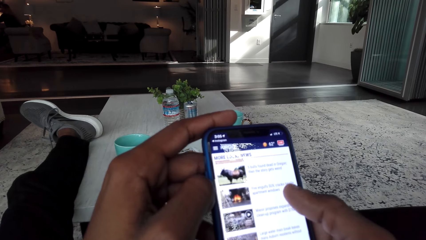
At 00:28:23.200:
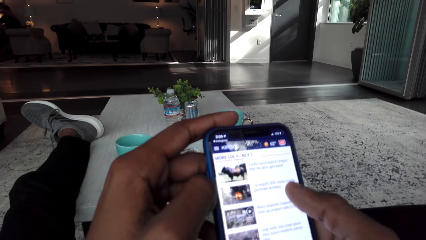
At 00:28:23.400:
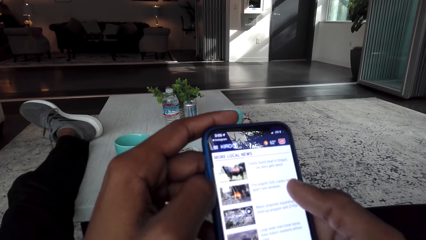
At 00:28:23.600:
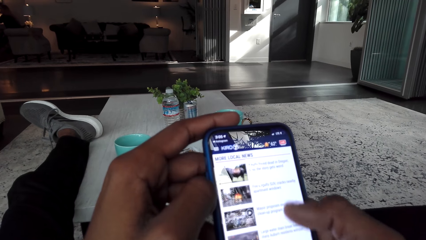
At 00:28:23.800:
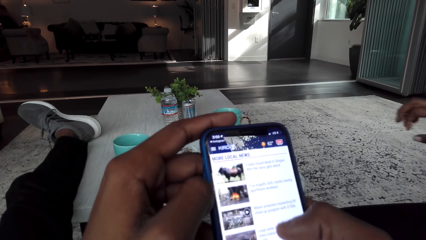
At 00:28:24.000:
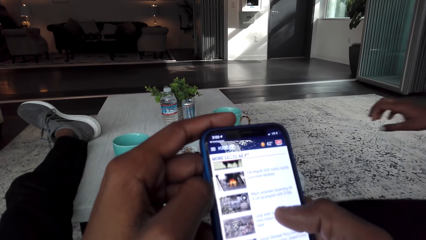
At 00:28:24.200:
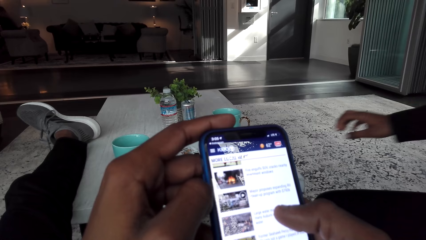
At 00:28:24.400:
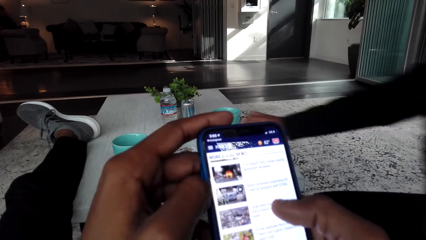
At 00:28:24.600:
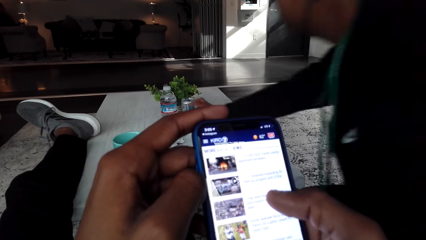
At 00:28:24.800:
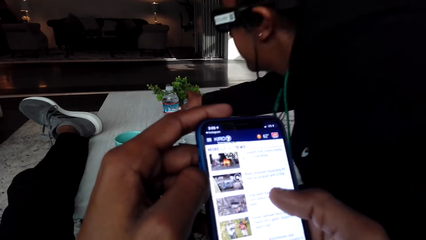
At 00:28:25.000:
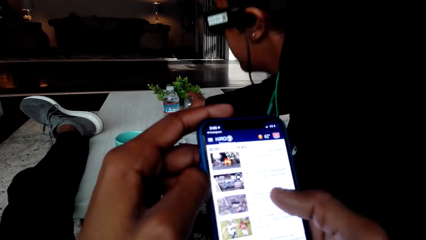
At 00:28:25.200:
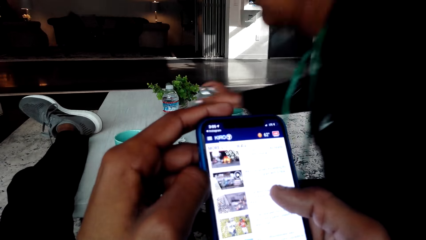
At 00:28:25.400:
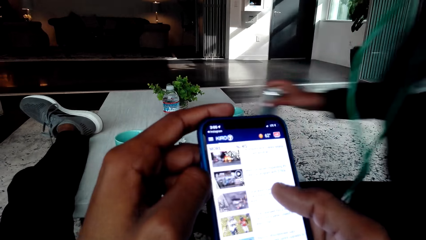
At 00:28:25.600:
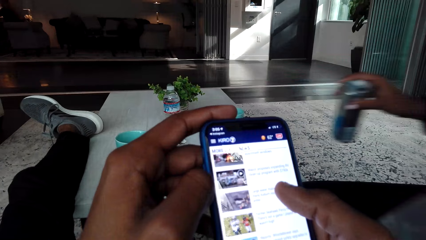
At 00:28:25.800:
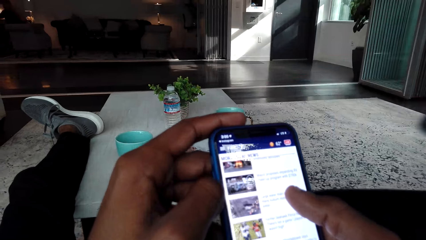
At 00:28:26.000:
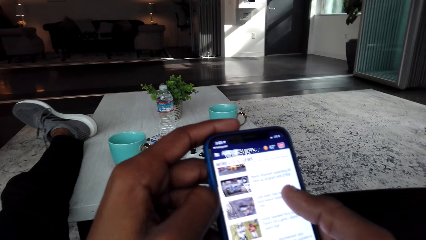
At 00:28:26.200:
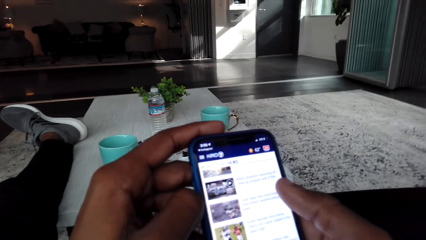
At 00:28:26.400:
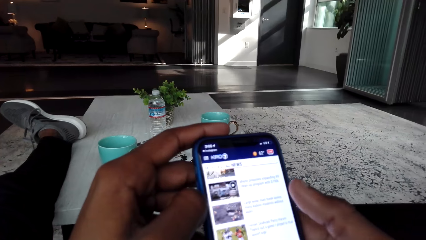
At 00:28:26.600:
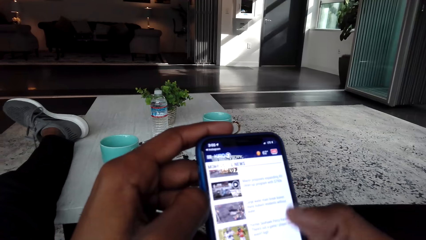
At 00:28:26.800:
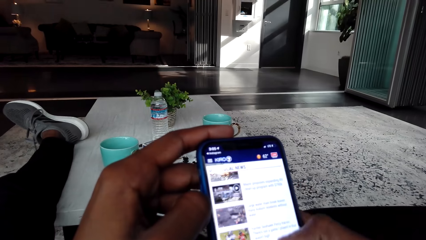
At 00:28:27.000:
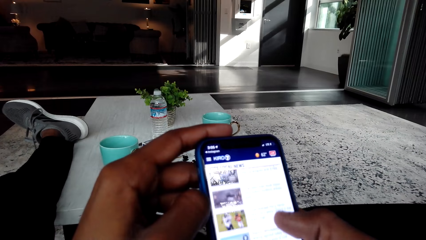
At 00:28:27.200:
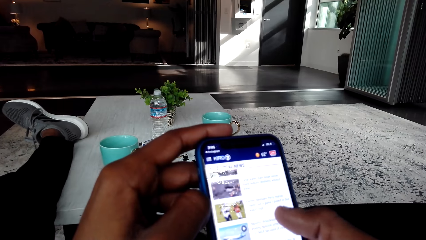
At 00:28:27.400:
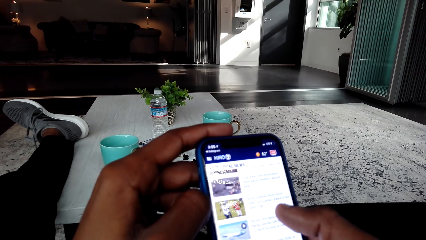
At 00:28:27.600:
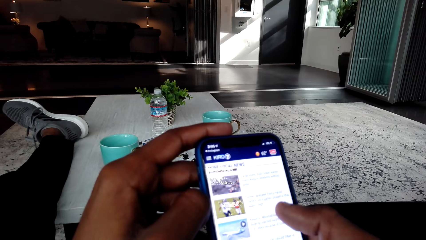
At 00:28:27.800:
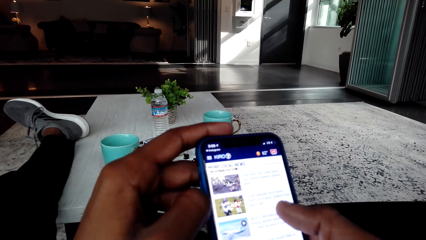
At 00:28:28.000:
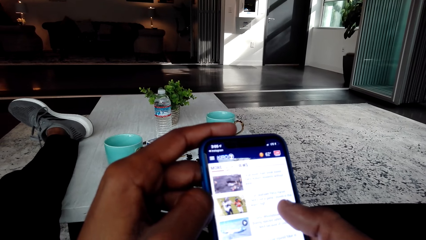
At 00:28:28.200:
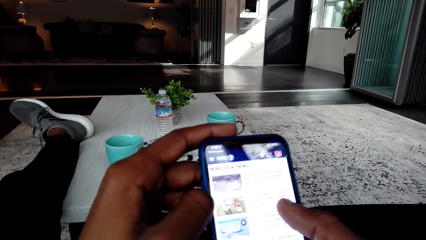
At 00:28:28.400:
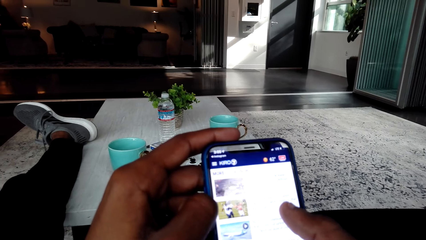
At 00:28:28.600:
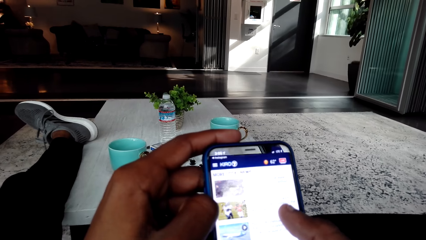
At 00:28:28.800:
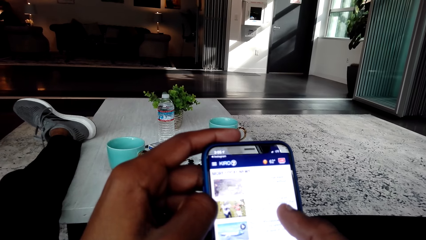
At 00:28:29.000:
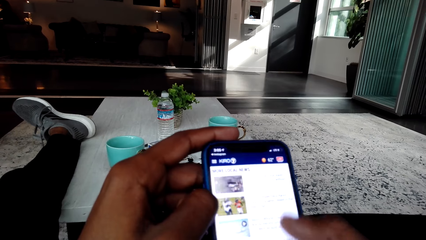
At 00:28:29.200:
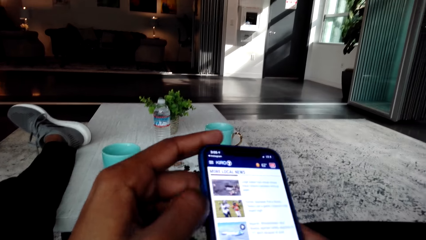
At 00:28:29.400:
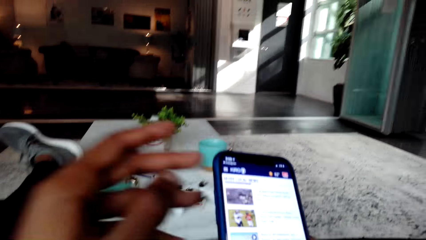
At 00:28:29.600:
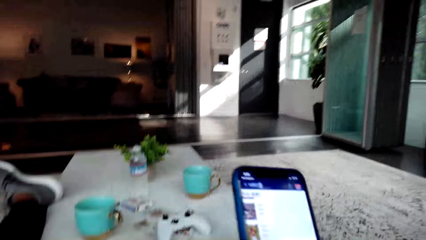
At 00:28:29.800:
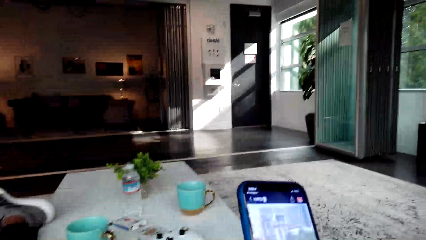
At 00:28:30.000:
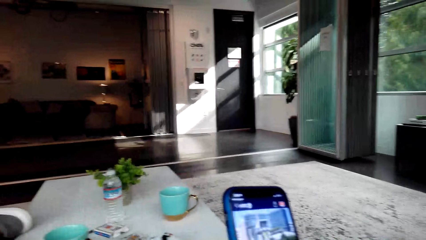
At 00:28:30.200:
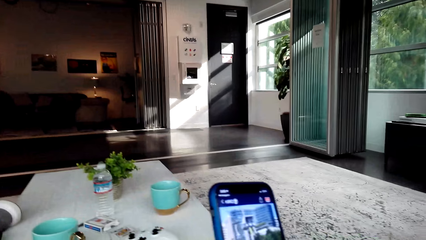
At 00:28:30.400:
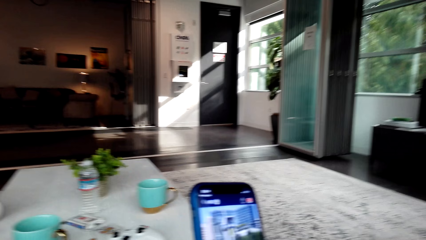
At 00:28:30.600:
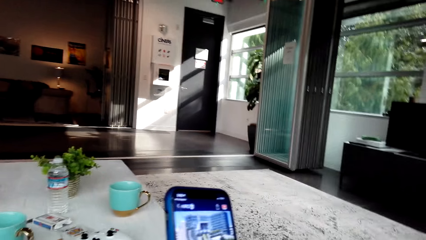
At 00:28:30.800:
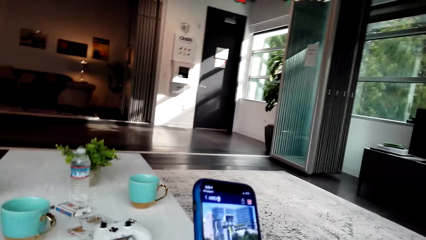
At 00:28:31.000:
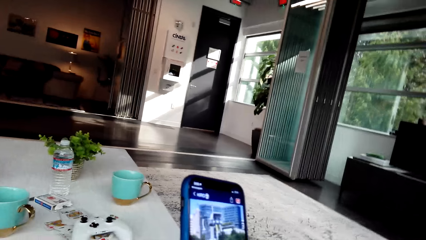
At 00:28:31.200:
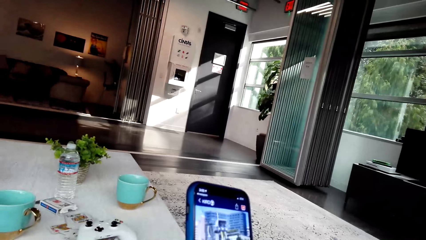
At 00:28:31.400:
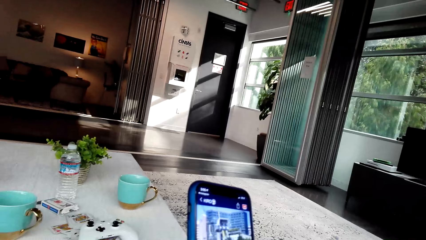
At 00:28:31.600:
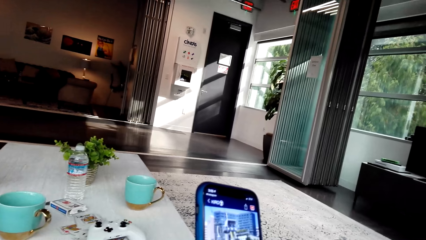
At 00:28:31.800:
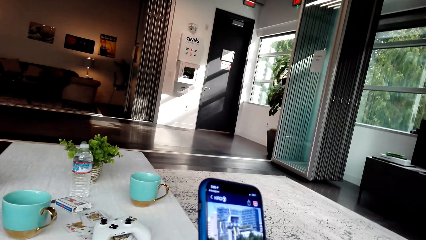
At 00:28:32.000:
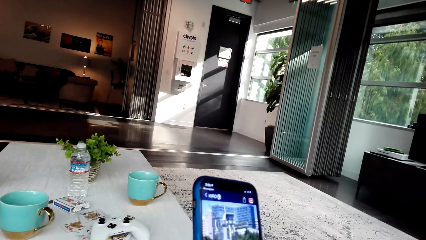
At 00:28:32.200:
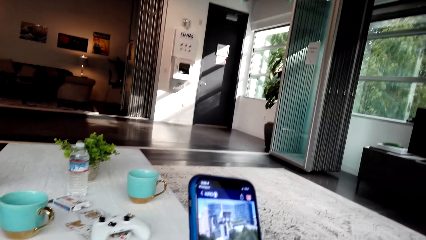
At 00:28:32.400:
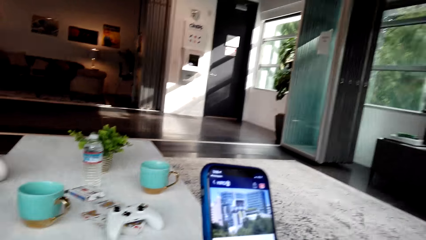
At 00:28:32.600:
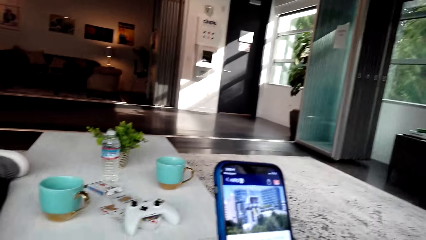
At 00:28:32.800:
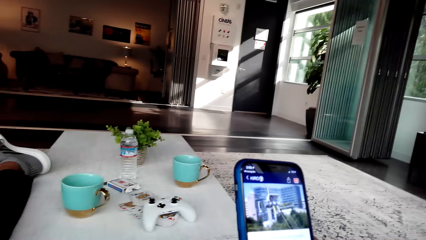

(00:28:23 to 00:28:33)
A woman picks up a can from the table. The camera wearer uses the phone.

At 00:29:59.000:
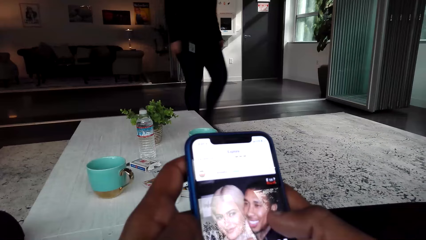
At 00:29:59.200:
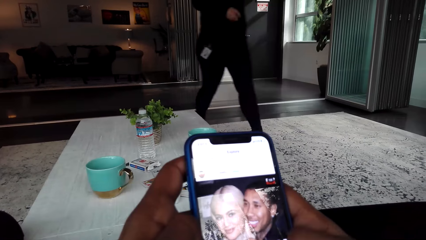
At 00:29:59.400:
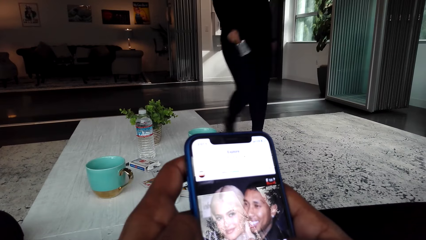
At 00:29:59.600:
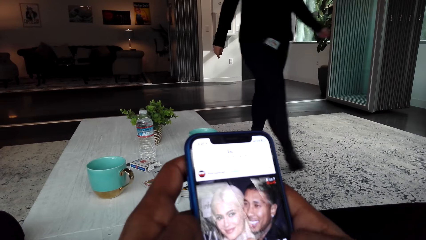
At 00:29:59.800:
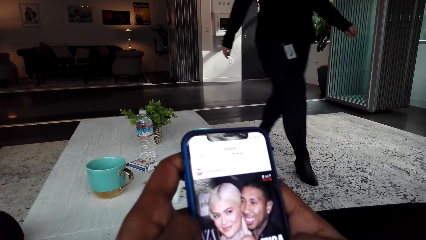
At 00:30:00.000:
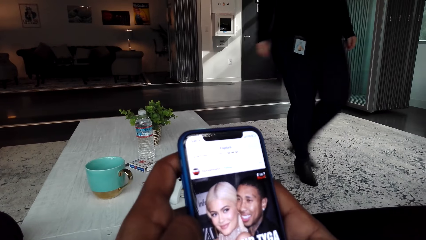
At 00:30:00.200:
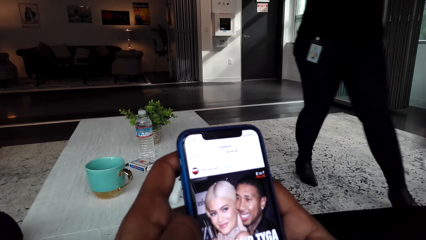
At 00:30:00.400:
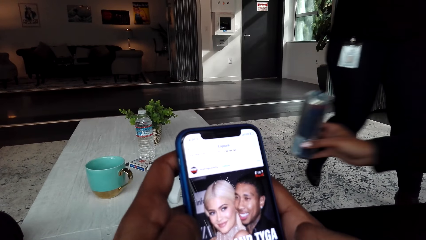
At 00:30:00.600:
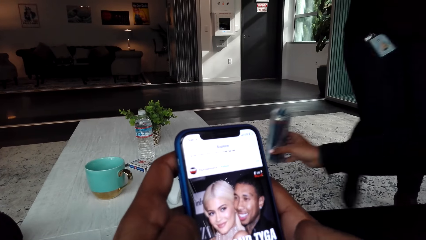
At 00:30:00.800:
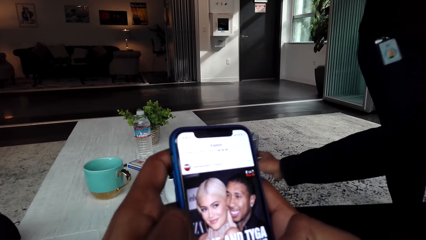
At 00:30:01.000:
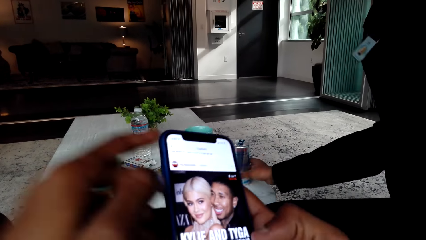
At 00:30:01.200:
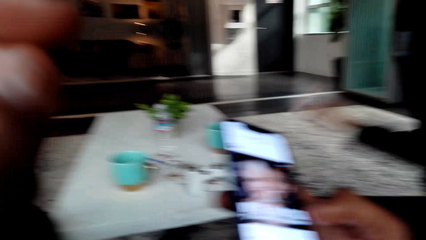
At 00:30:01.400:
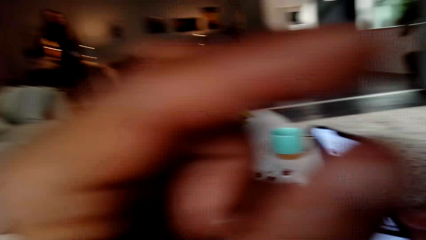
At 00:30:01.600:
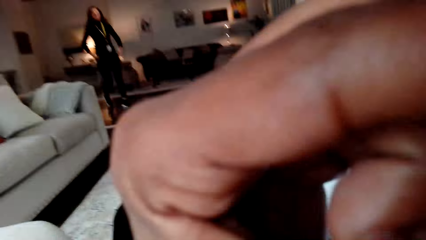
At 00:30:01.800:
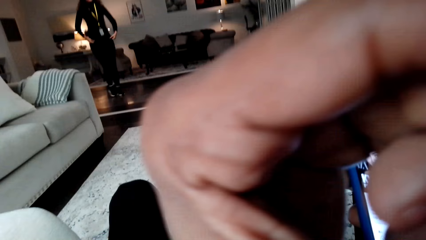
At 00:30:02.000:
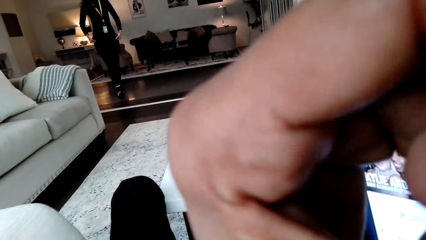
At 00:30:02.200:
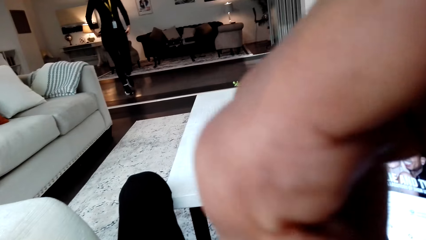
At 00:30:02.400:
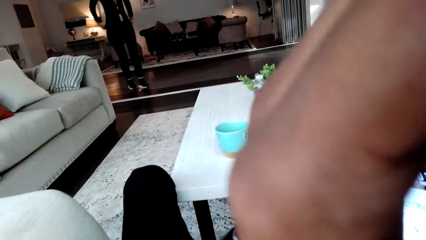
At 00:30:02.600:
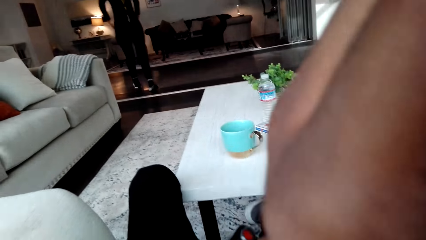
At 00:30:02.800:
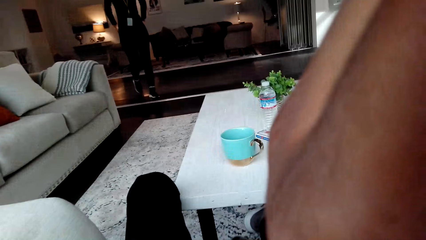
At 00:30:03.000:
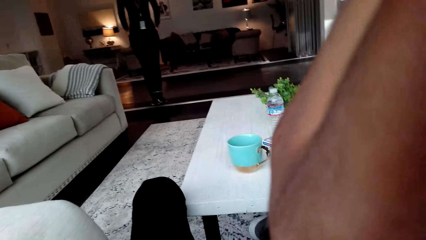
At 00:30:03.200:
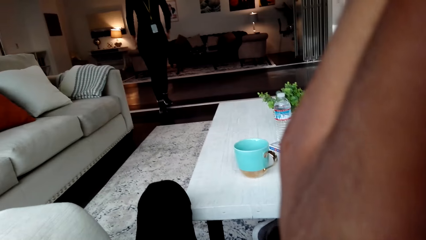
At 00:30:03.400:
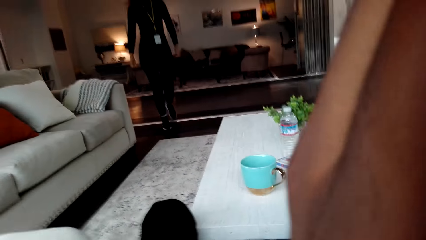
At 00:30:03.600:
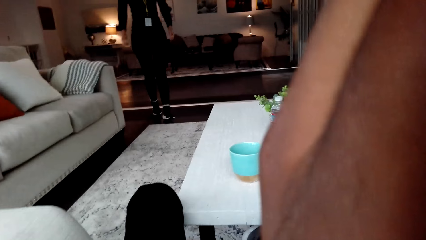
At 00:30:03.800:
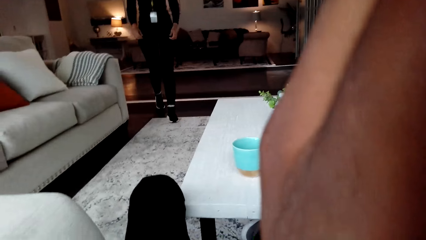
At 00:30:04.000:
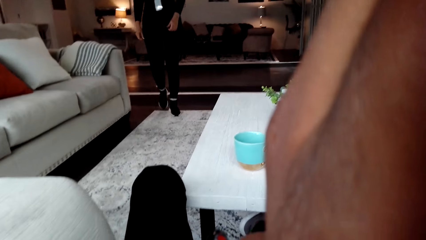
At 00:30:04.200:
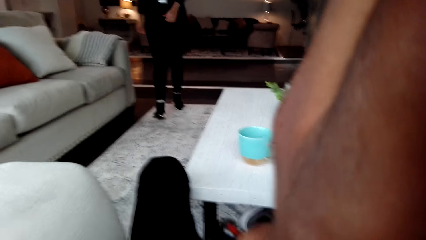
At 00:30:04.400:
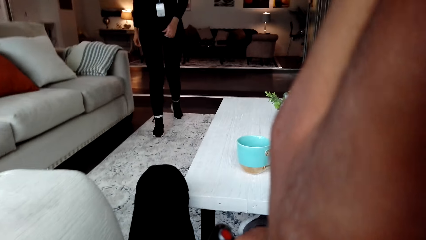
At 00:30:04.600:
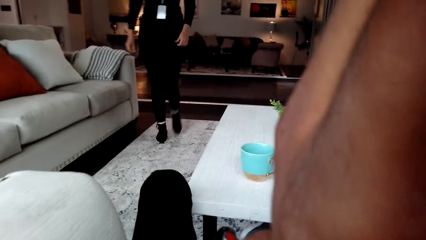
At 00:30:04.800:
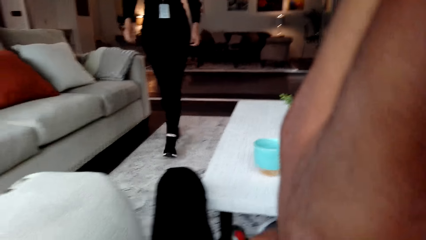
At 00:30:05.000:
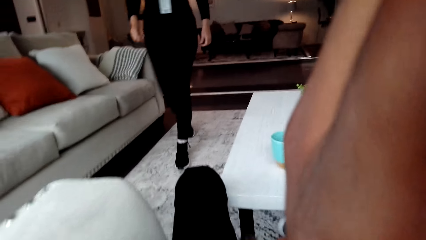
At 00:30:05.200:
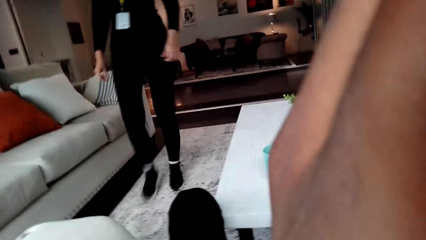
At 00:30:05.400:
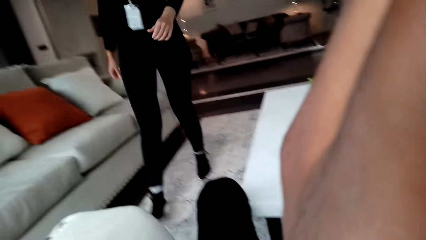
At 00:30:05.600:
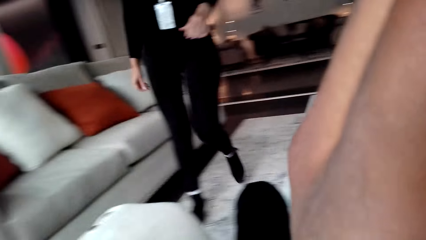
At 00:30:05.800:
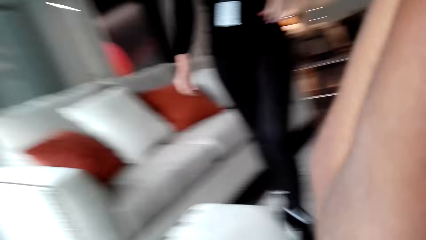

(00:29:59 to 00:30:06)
A woman puts a can on the table.
